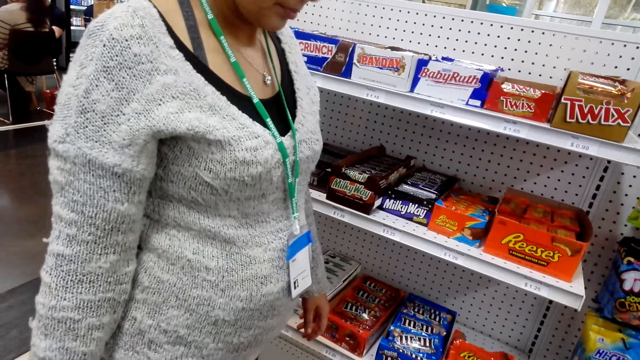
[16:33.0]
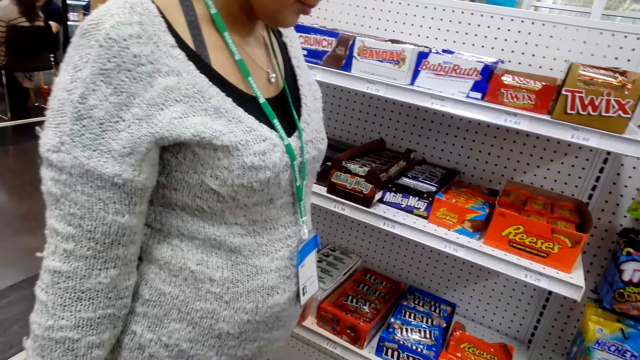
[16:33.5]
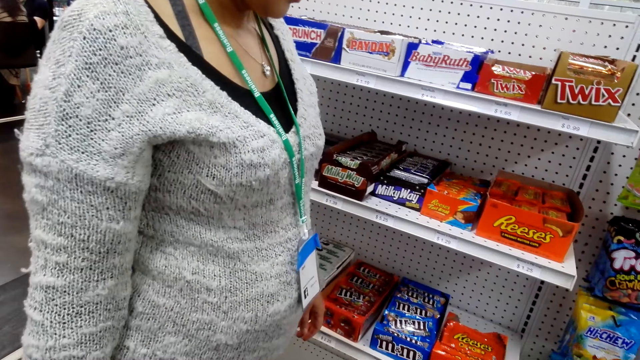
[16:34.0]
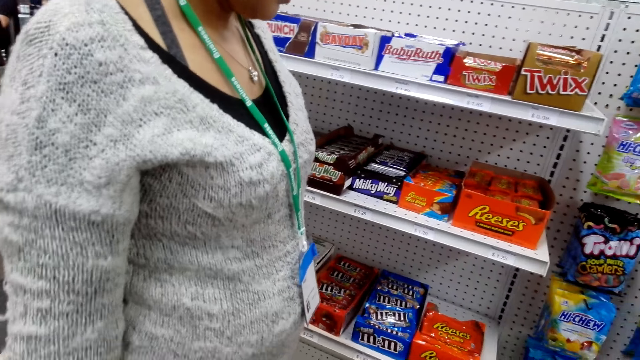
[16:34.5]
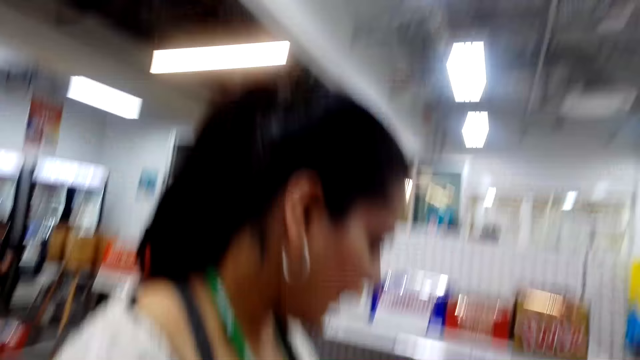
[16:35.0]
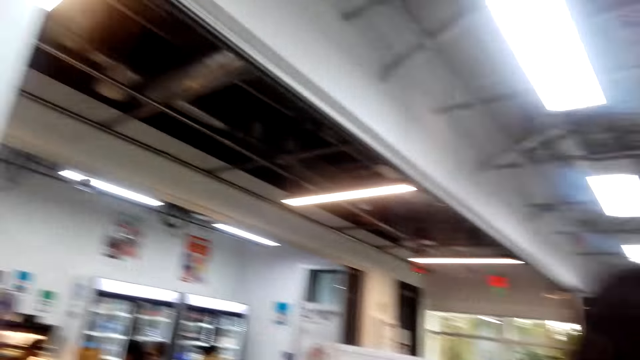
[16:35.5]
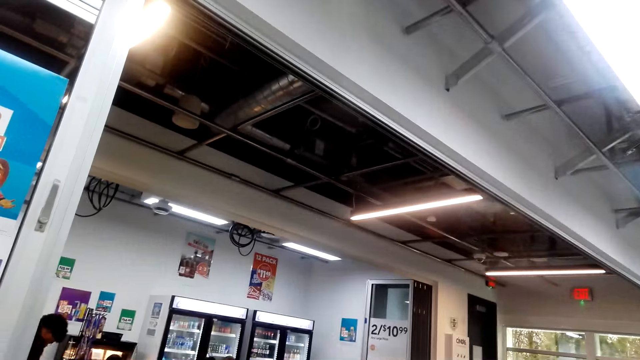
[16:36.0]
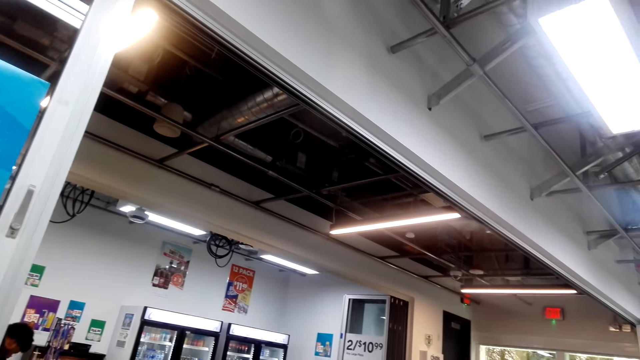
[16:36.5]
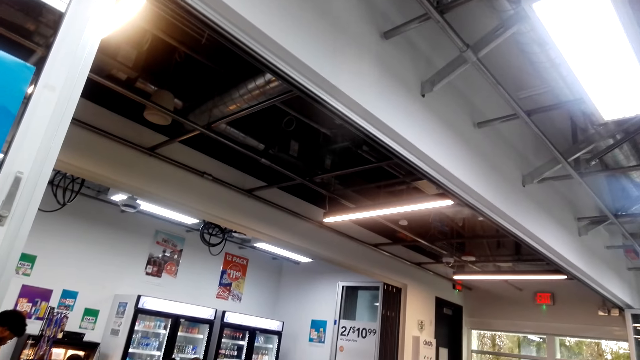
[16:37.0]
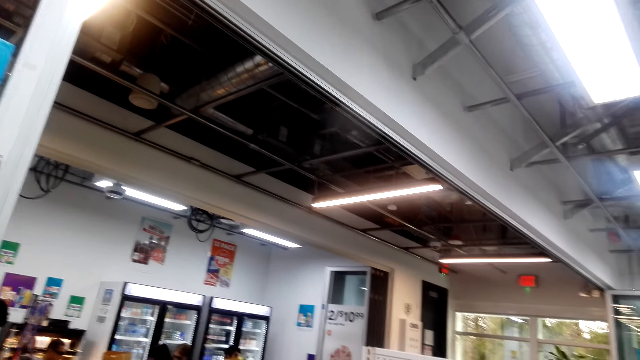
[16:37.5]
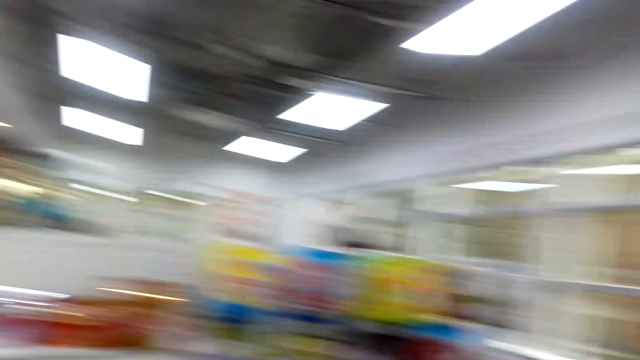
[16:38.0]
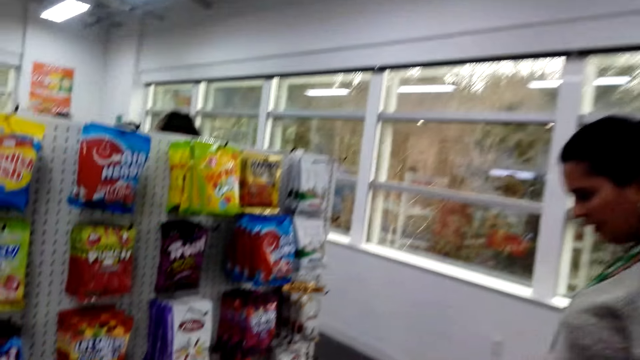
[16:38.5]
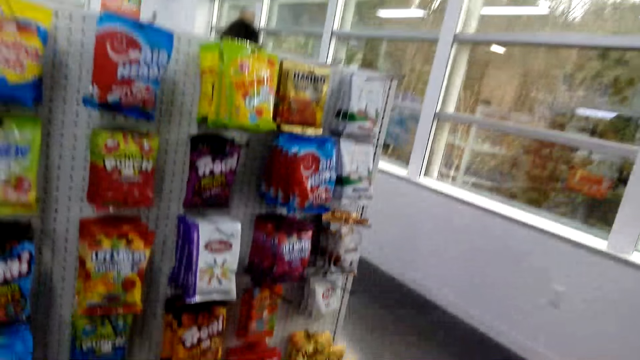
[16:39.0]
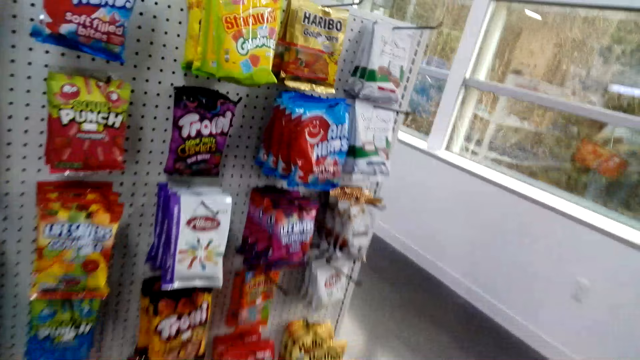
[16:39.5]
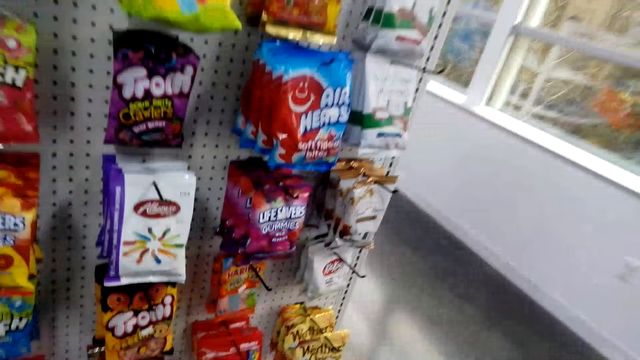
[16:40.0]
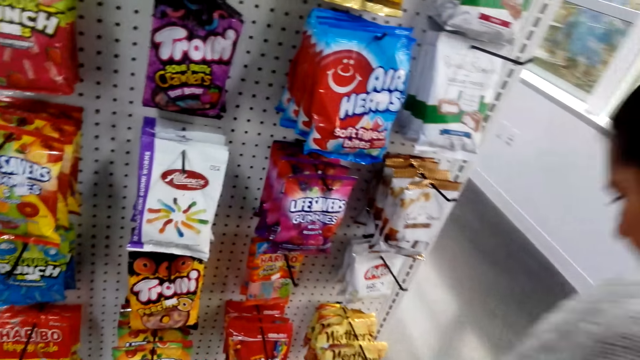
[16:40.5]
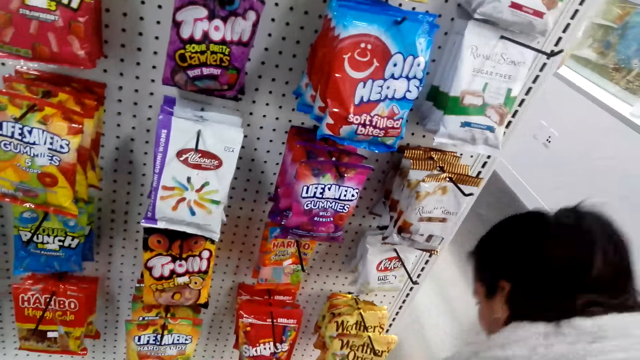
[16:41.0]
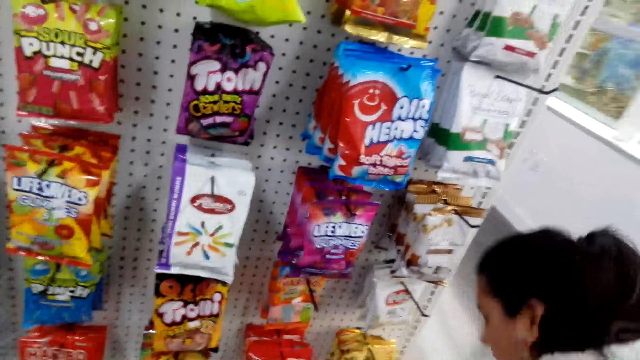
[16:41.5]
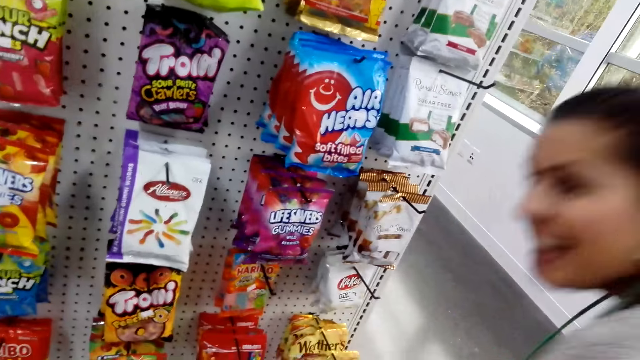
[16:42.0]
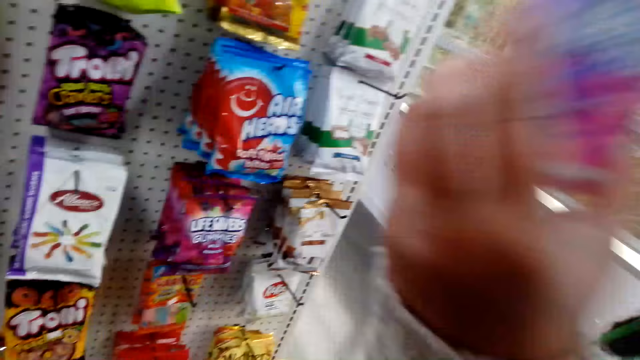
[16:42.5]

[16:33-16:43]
The camera wearer looks around. They look at the shelf. A lady bends.

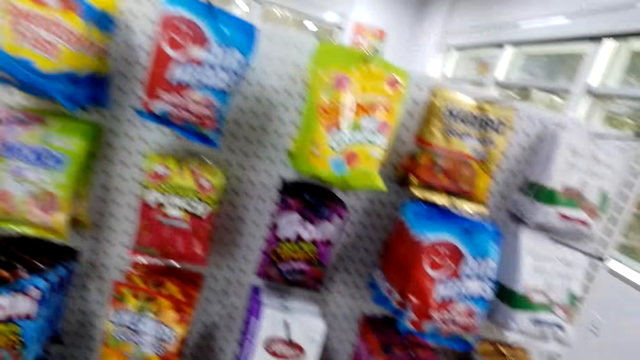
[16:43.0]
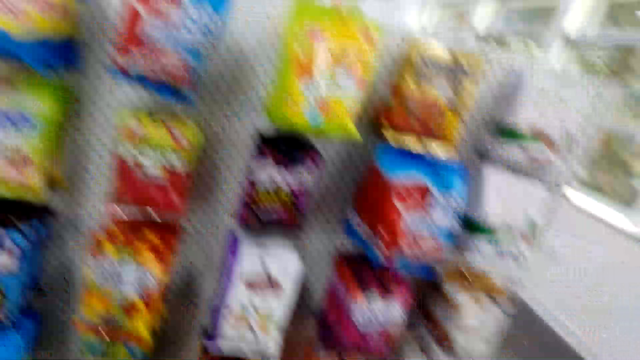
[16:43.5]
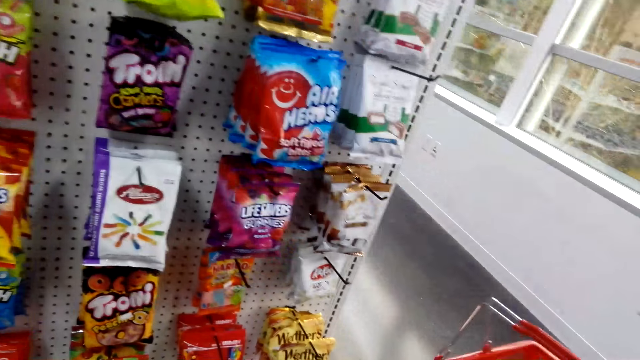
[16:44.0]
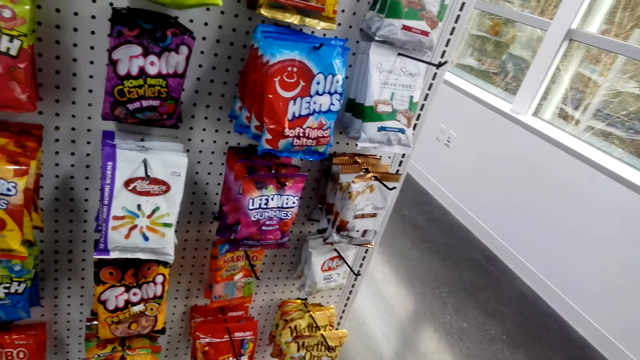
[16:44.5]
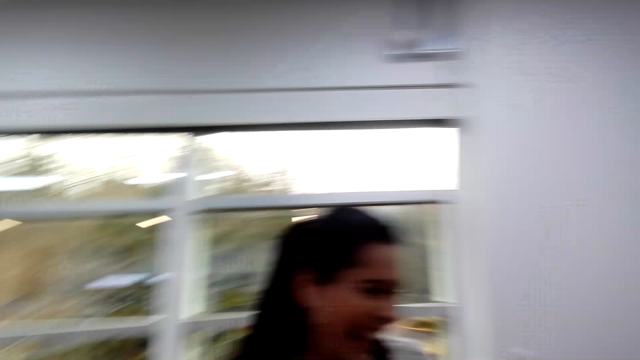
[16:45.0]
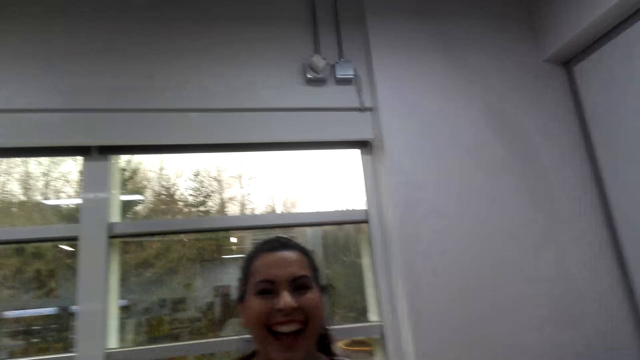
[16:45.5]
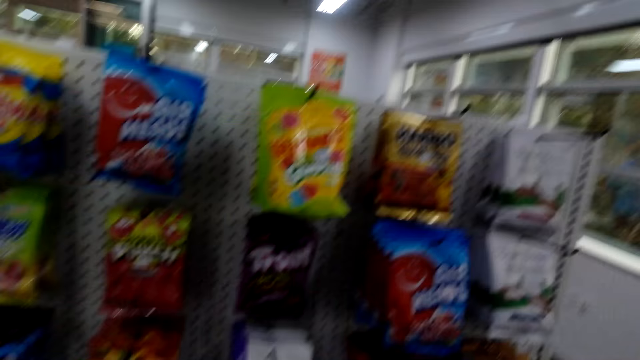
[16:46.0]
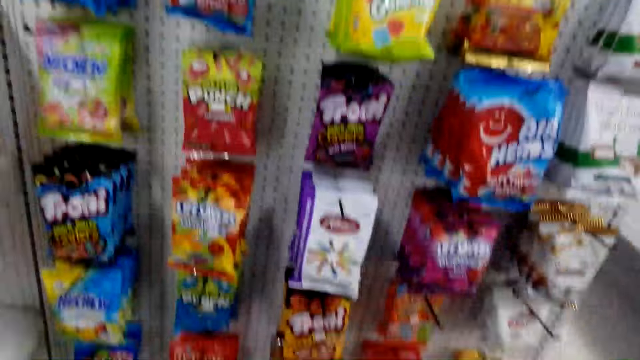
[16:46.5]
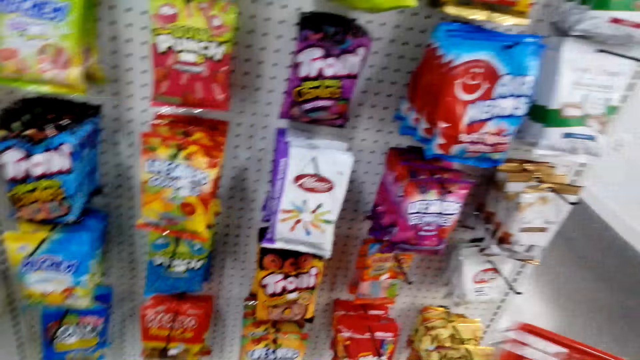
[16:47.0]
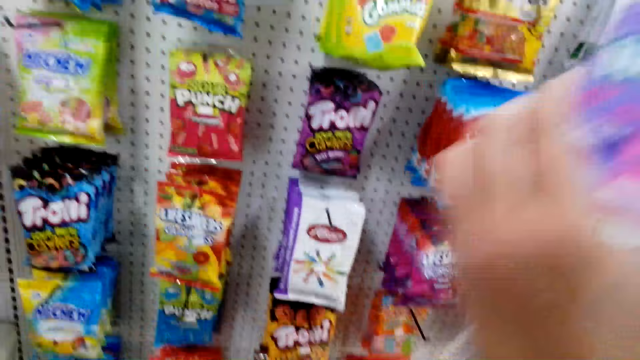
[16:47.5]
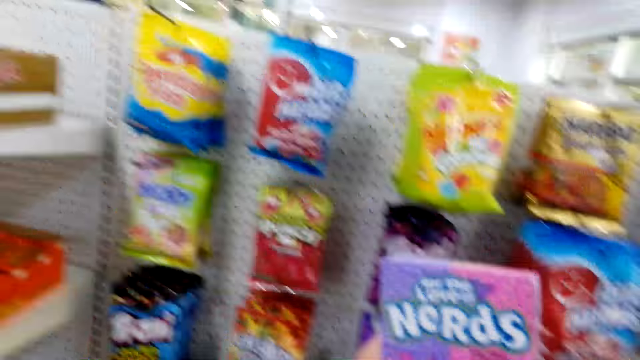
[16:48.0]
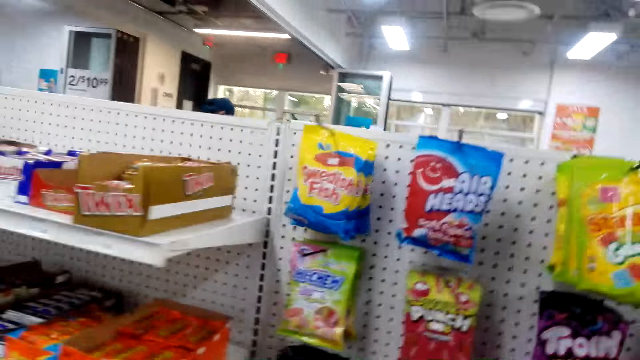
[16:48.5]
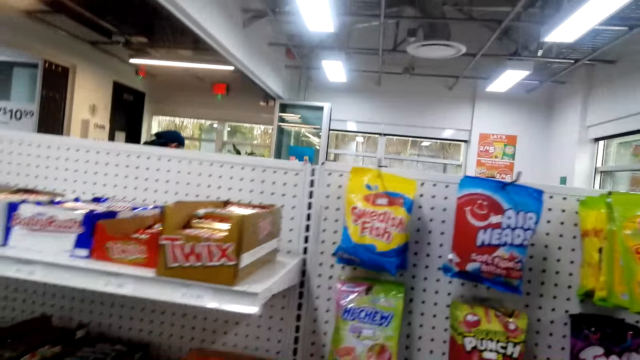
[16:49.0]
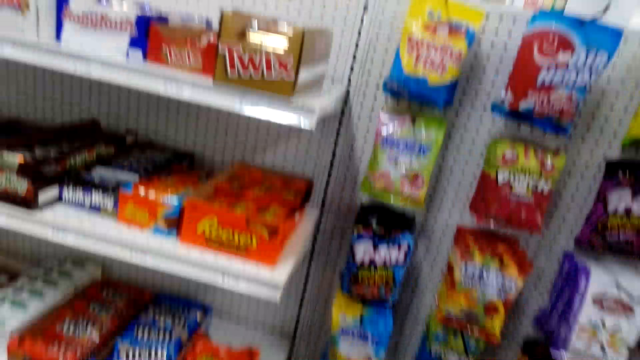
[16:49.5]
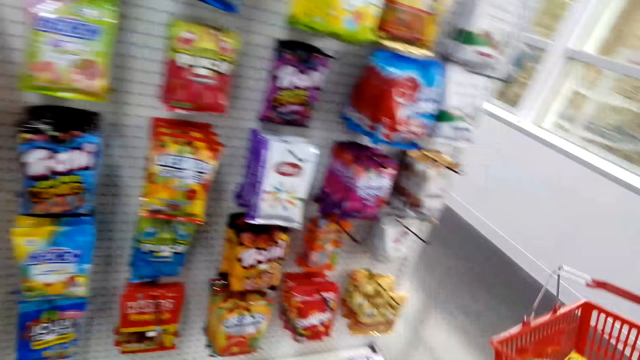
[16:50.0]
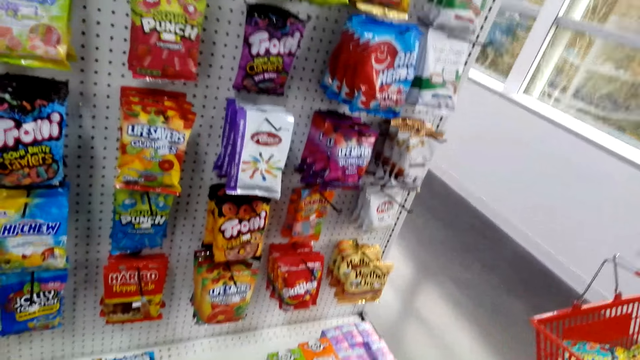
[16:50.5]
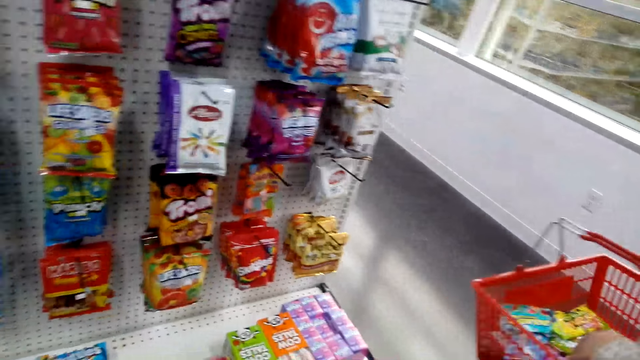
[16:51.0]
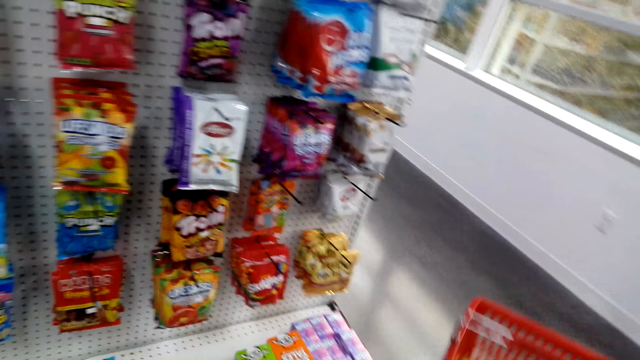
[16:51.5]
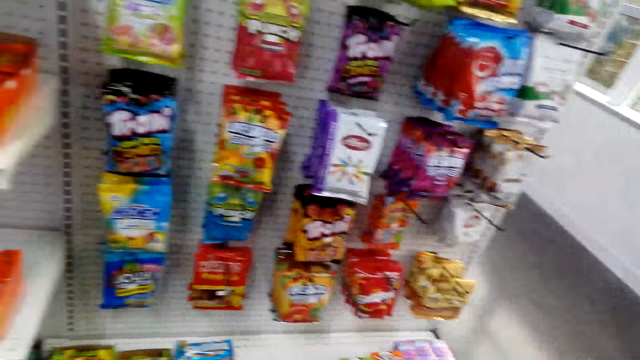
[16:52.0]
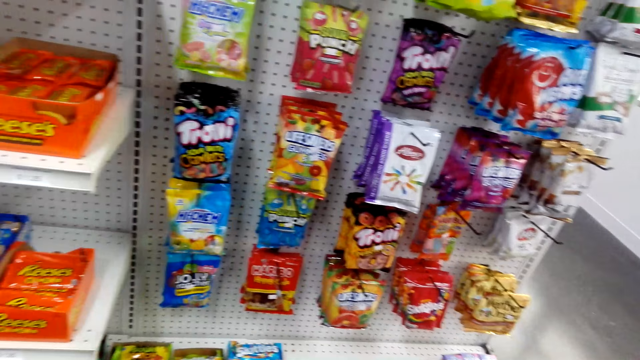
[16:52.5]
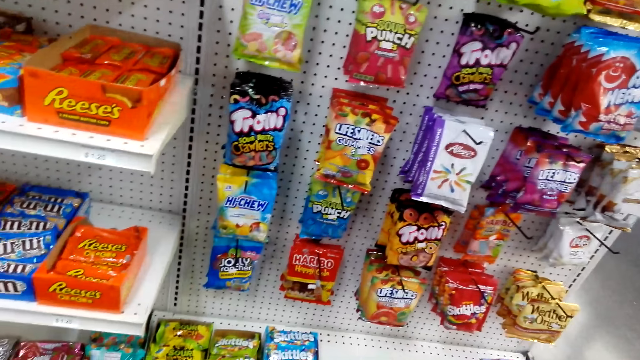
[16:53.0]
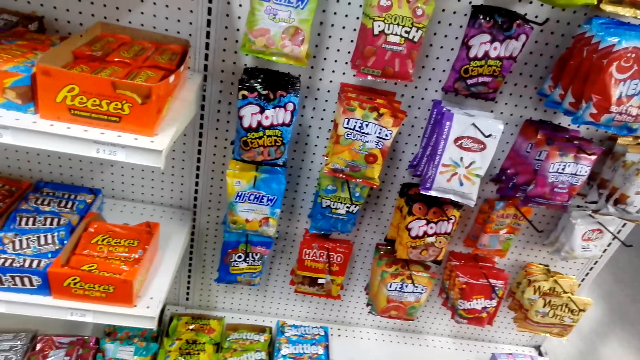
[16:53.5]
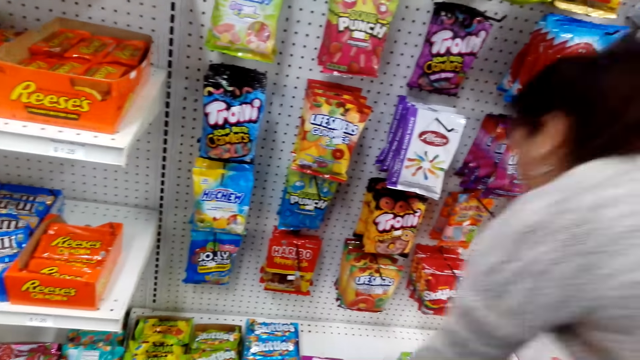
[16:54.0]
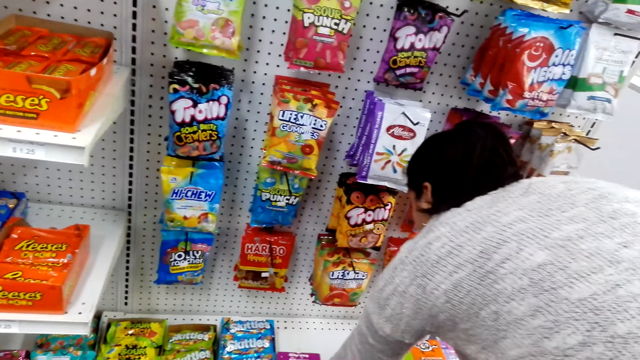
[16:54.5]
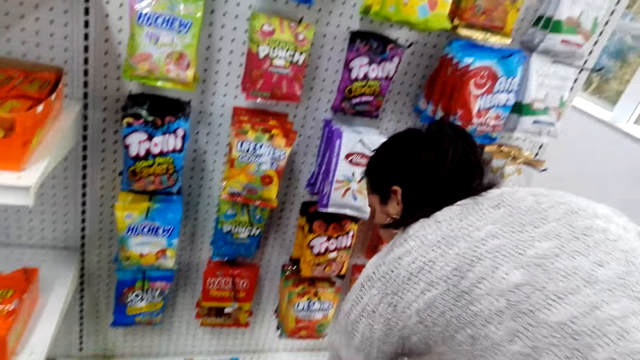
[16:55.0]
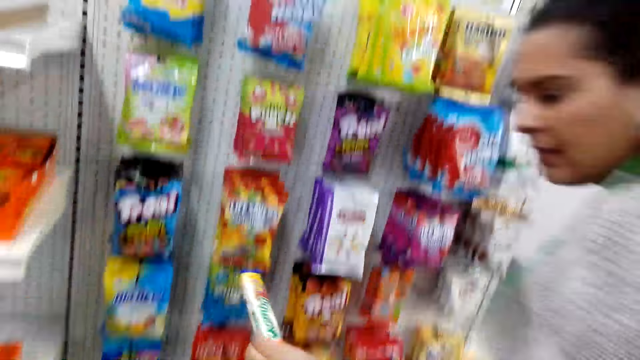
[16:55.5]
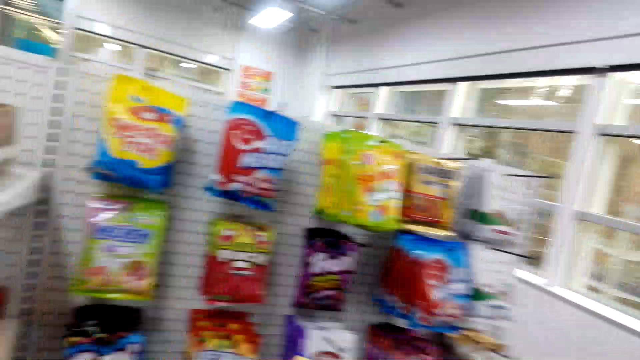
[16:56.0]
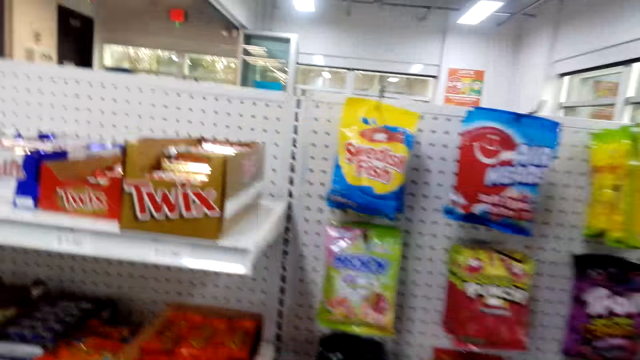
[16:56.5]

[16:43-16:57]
A lady stands. The camera wearer looks at the shelf. They look at the lady. They look around. They look at the shelf. They walk around. They look at the shelf. The lady takes a candy.
